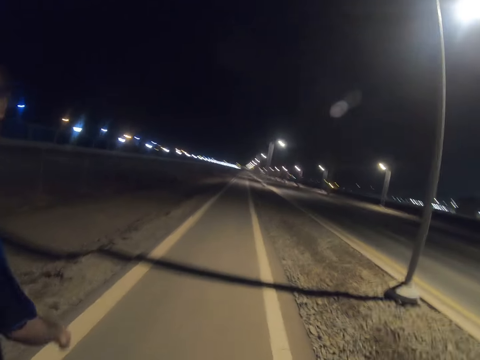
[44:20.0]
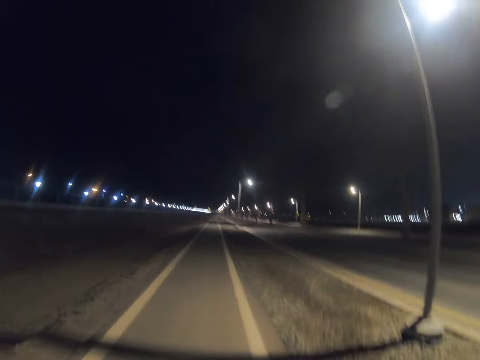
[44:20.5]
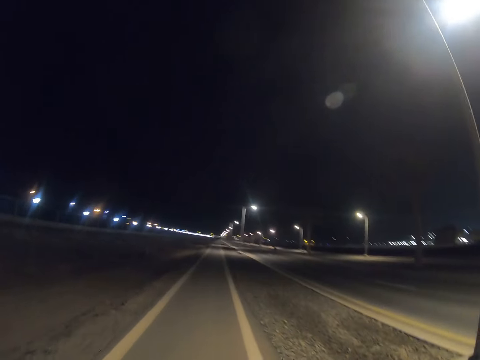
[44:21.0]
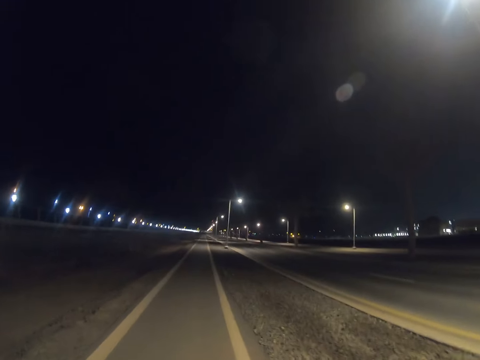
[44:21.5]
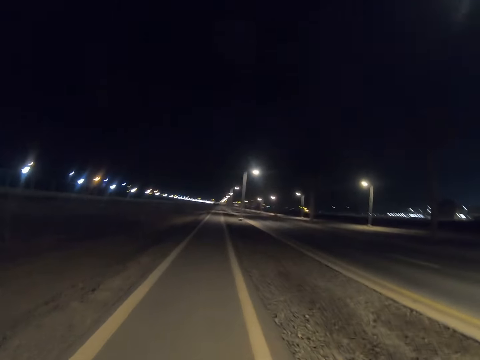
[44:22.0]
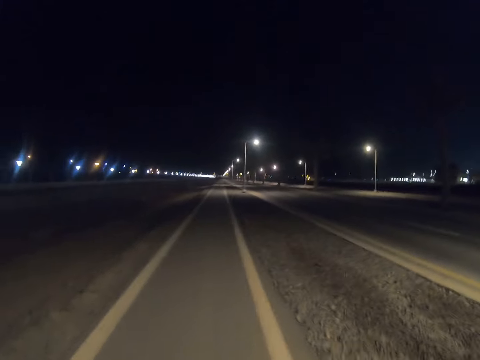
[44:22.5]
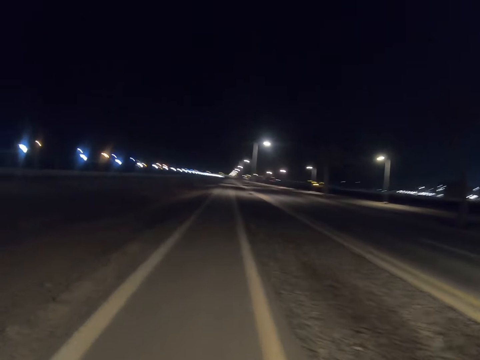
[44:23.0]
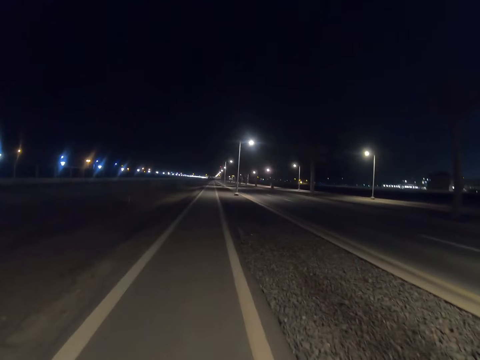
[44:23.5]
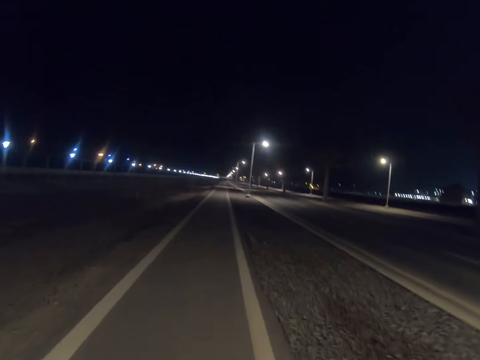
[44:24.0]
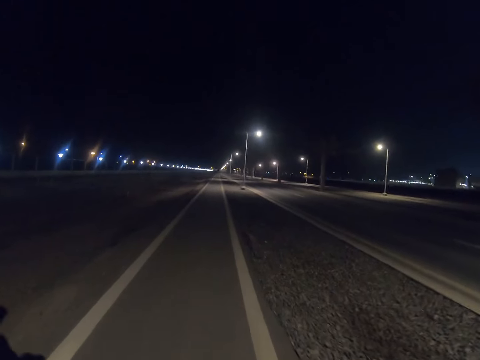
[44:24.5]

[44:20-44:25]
The camera wearer walks along the road. A person walks along the road.
